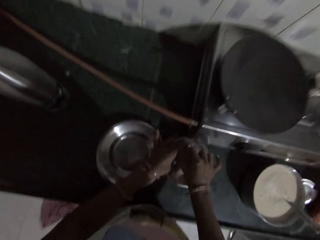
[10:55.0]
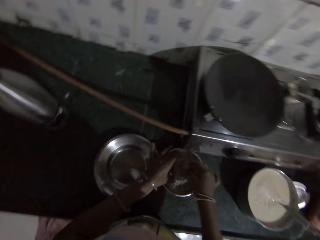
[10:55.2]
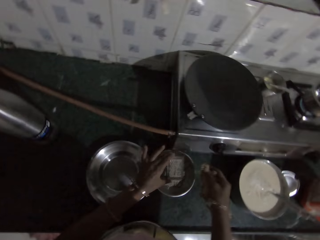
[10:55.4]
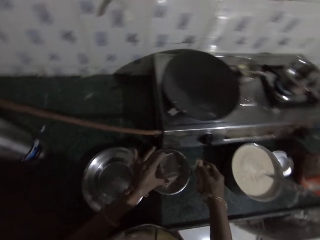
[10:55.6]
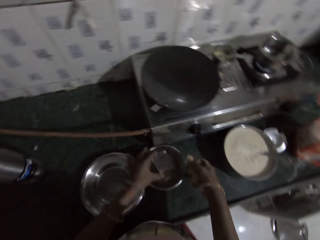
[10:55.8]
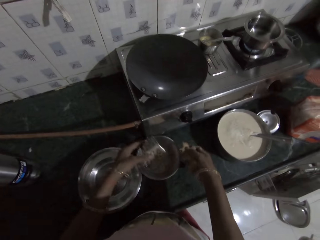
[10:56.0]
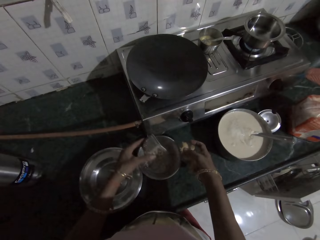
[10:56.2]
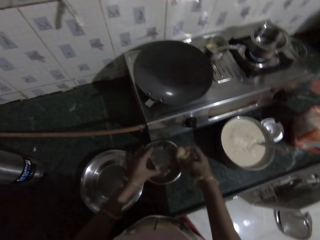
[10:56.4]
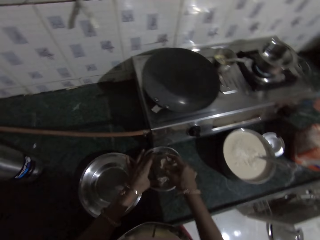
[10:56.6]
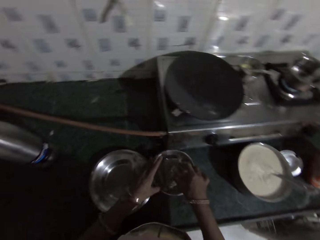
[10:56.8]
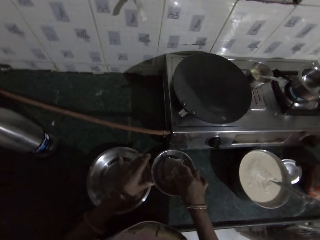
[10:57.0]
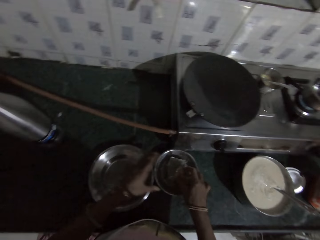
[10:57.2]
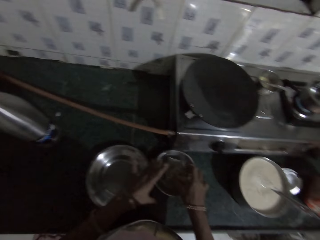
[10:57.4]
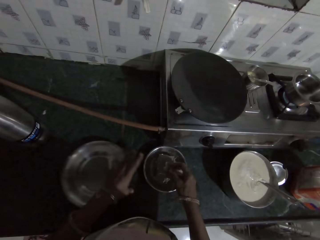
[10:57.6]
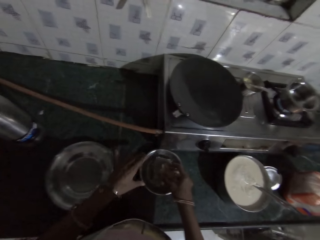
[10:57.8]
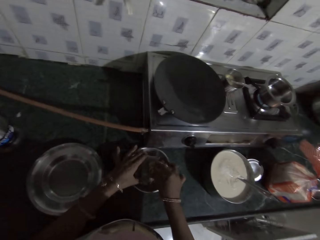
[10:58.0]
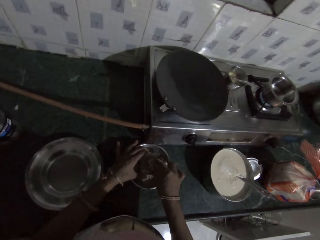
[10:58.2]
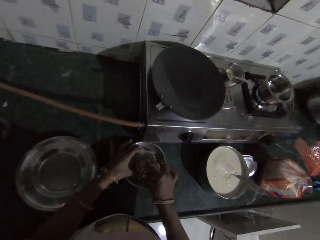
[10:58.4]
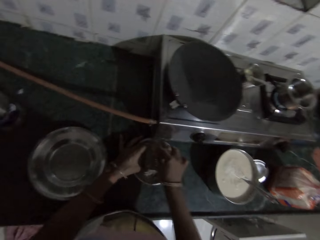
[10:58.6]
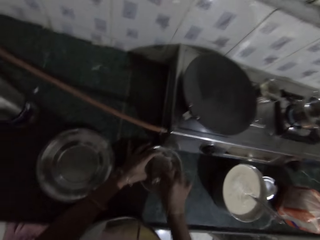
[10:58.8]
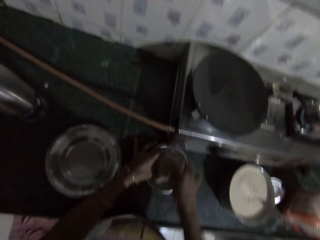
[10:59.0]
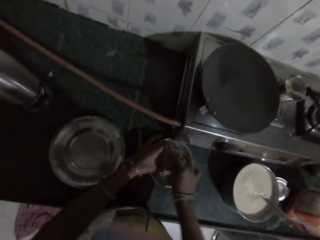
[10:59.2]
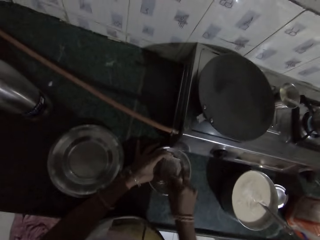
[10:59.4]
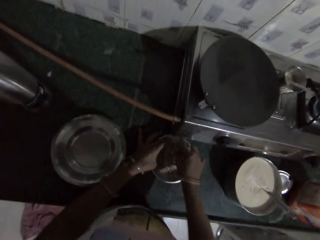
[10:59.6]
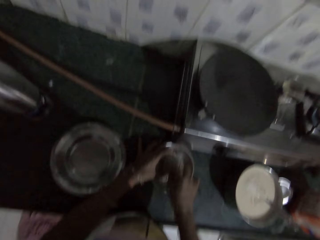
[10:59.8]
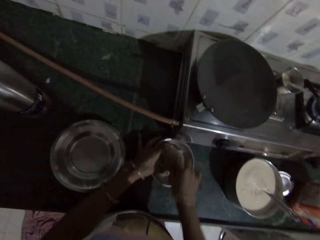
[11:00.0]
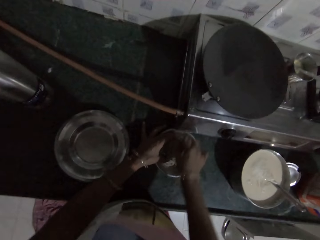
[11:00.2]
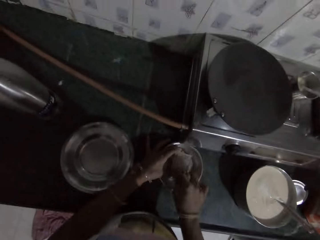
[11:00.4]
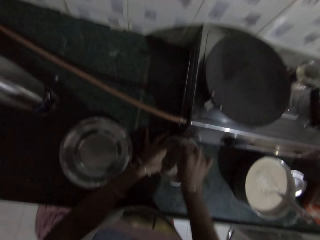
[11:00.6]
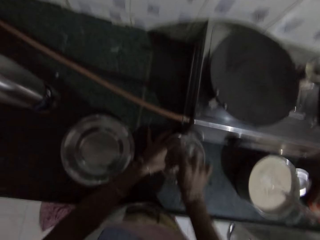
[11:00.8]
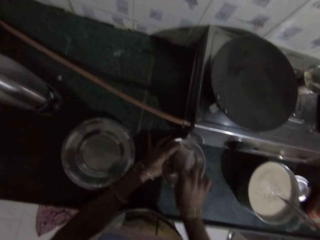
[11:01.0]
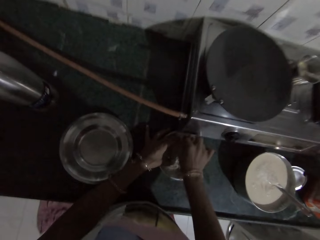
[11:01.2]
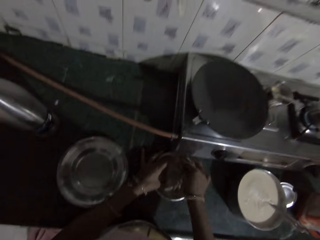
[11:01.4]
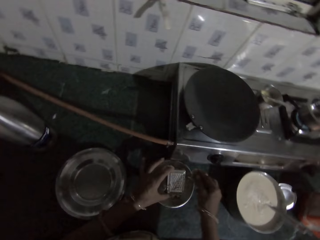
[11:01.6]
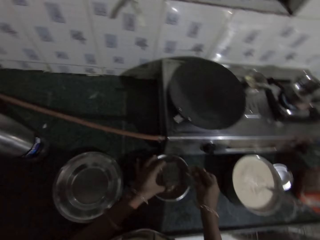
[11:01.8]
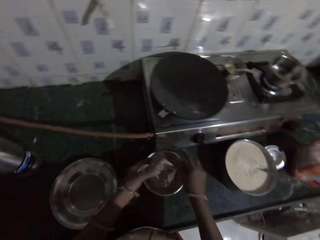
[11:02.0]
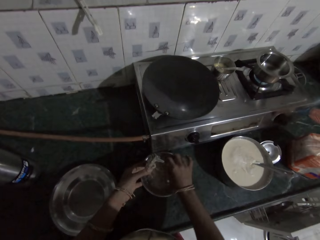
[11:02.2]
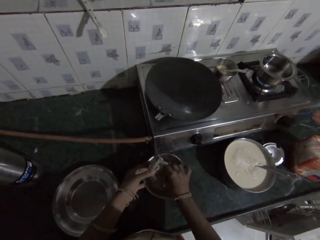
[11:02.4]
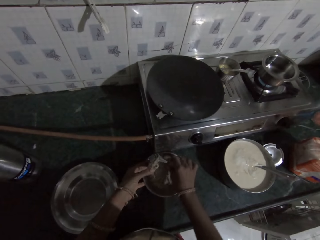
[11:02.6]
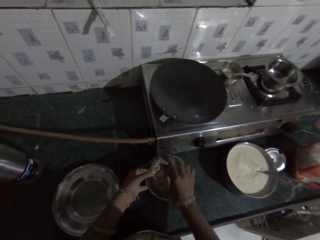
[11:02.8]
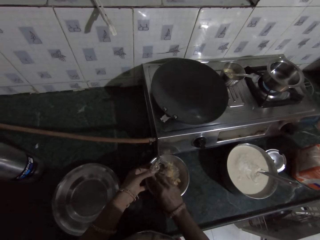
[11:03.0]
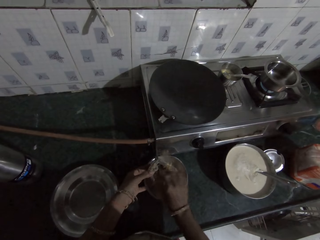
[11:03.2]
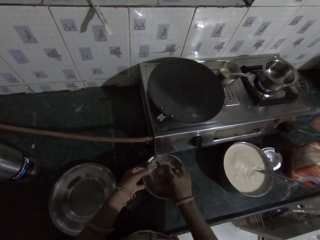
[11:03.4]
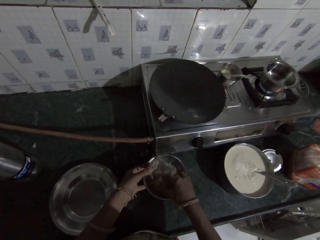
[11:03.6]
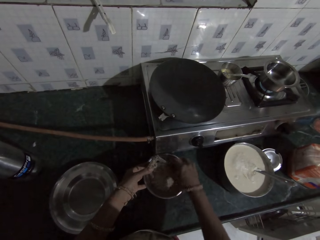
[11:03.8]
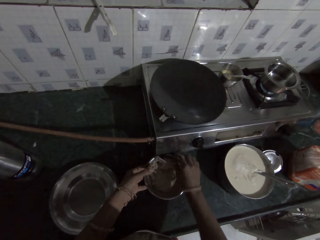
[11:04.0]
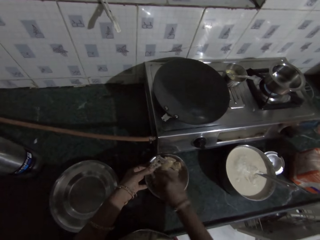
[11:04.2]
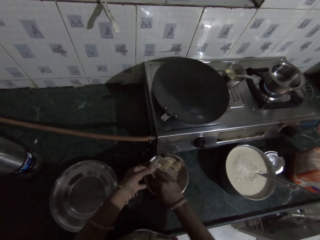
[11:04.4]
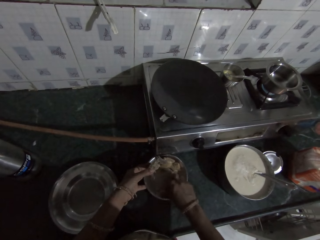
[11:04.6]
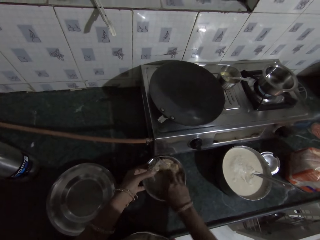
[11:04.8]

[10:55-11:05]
The camera wearer taps the grater in her left hand on the bowl on the kitchen countertop. She drops the grater in her left hand in the bowl on the kitchen countertop. She moves a plate on the kitchen countertop with her left hand. She grates the ginger in her right hand on the grater in her left hand. She taps the grater in her left hand on the bowl on the kitchen countertop. She scoops the ginger from the bowl on the countertop with her right hand.

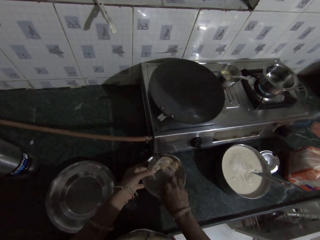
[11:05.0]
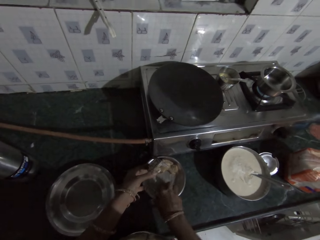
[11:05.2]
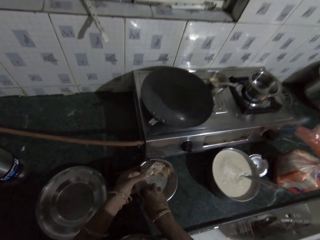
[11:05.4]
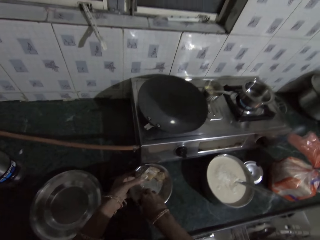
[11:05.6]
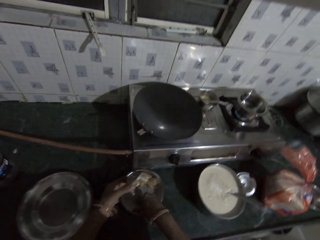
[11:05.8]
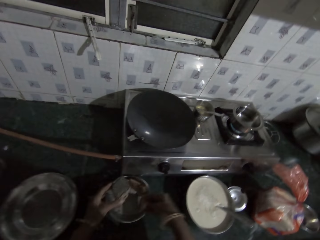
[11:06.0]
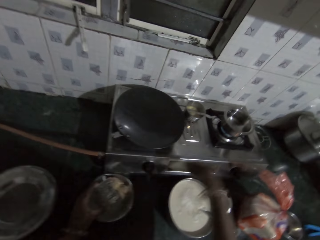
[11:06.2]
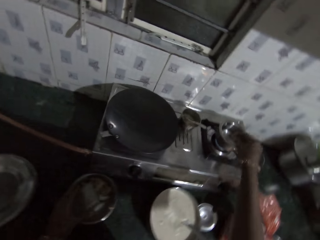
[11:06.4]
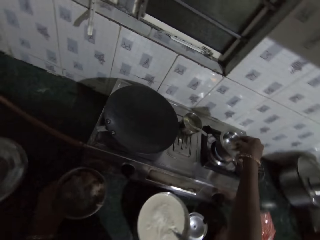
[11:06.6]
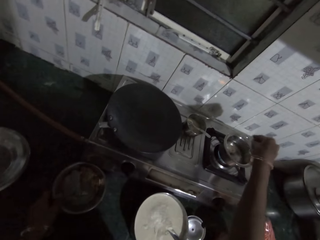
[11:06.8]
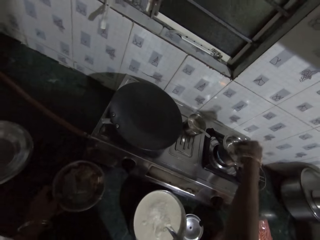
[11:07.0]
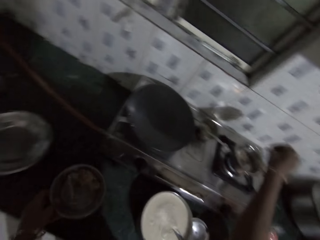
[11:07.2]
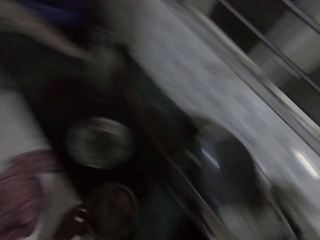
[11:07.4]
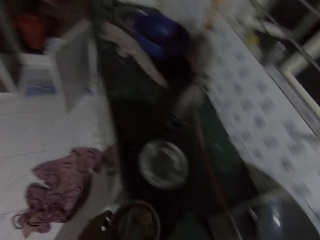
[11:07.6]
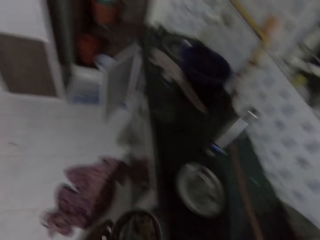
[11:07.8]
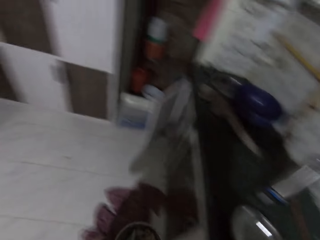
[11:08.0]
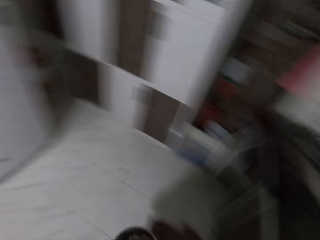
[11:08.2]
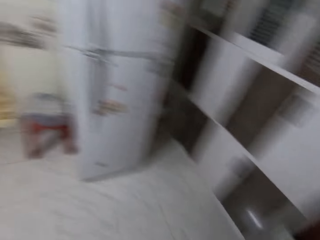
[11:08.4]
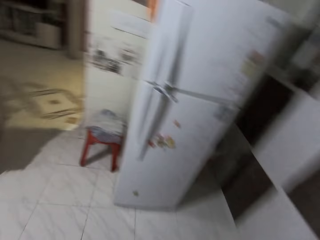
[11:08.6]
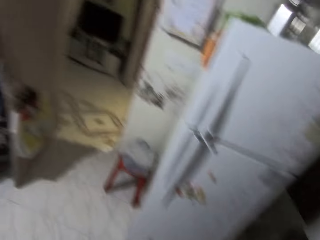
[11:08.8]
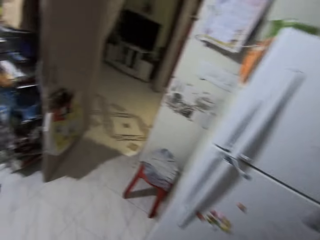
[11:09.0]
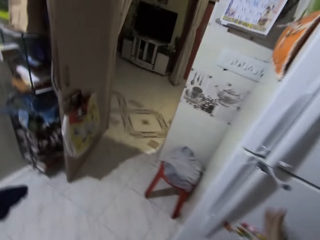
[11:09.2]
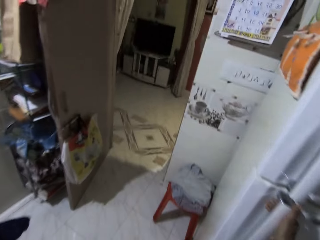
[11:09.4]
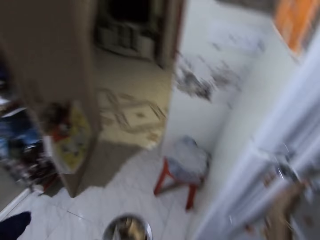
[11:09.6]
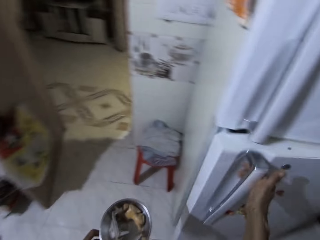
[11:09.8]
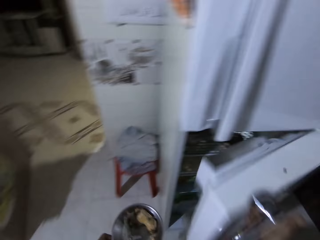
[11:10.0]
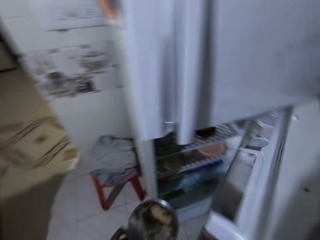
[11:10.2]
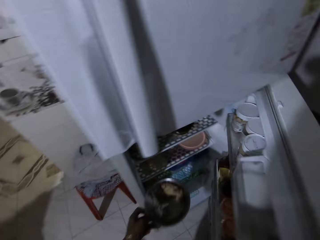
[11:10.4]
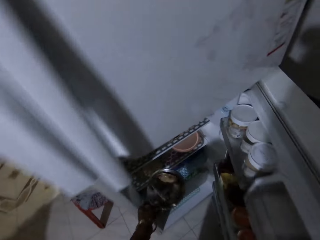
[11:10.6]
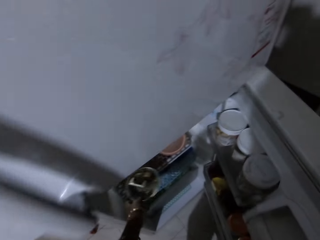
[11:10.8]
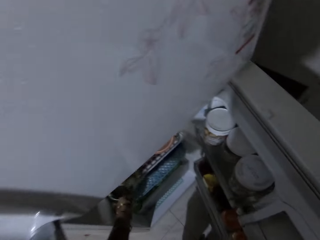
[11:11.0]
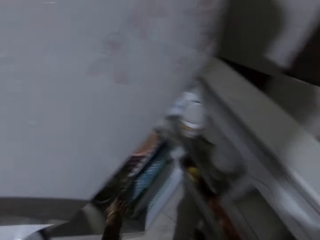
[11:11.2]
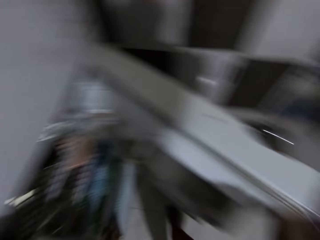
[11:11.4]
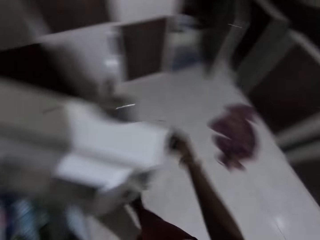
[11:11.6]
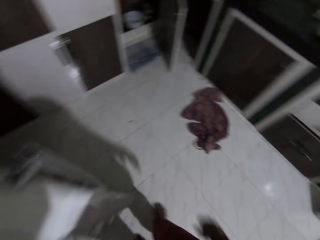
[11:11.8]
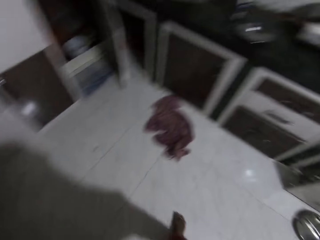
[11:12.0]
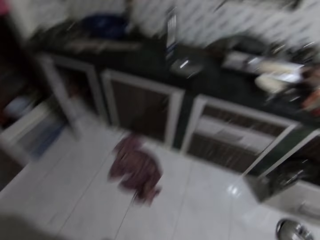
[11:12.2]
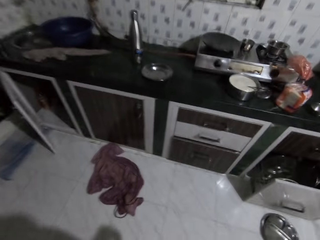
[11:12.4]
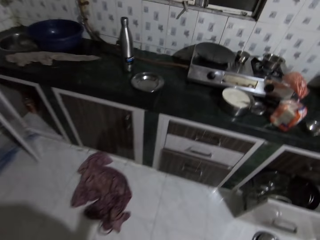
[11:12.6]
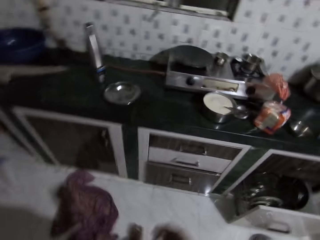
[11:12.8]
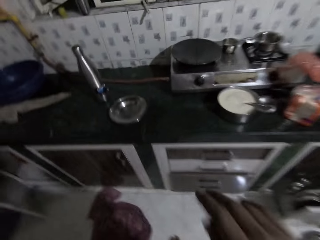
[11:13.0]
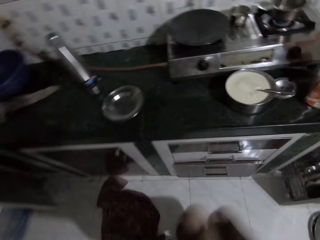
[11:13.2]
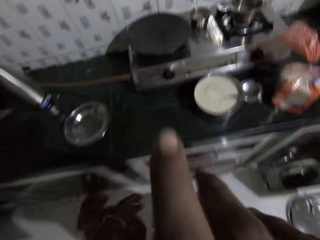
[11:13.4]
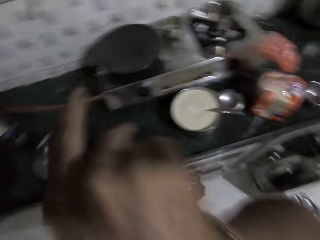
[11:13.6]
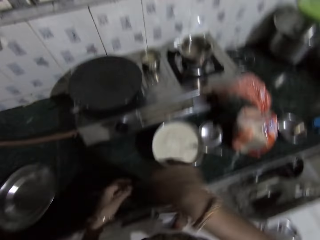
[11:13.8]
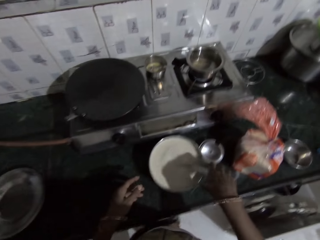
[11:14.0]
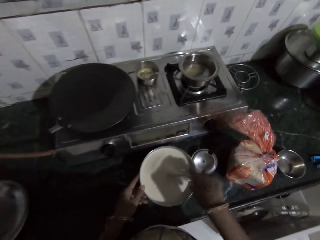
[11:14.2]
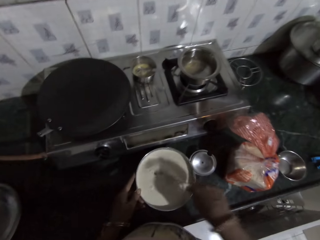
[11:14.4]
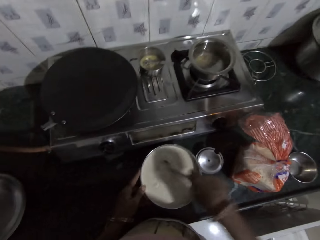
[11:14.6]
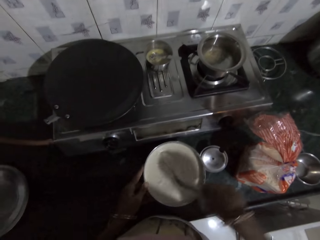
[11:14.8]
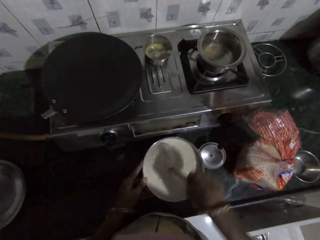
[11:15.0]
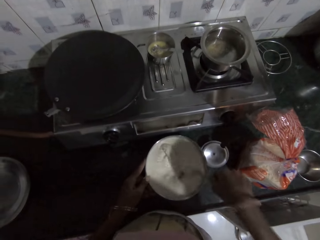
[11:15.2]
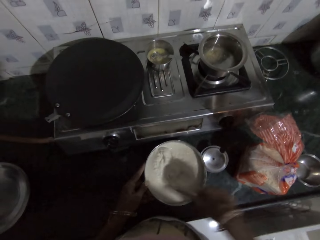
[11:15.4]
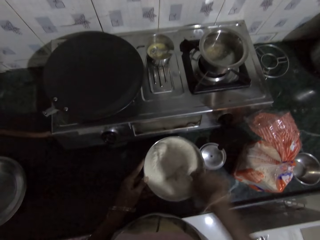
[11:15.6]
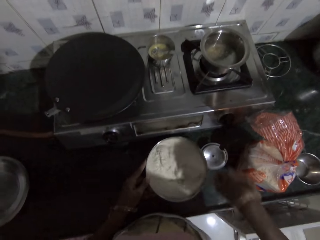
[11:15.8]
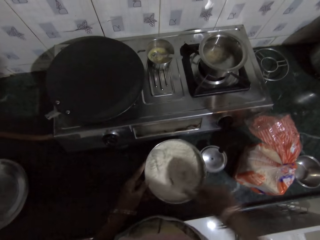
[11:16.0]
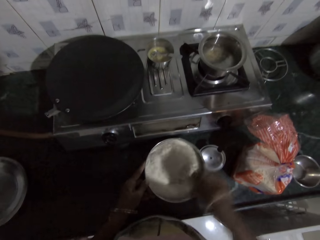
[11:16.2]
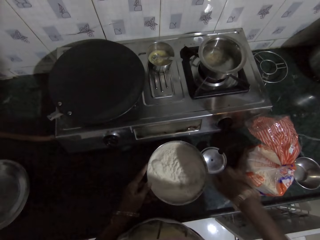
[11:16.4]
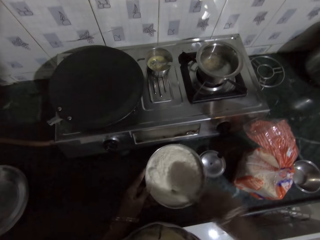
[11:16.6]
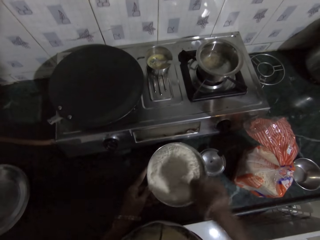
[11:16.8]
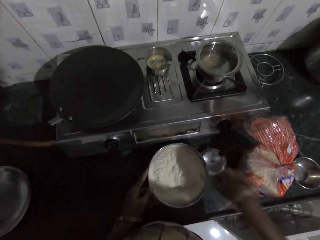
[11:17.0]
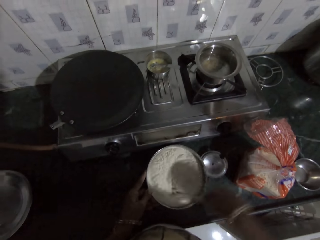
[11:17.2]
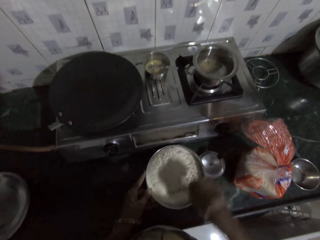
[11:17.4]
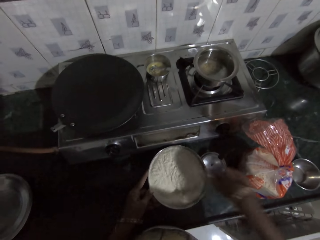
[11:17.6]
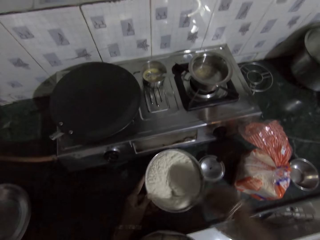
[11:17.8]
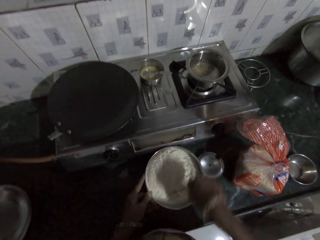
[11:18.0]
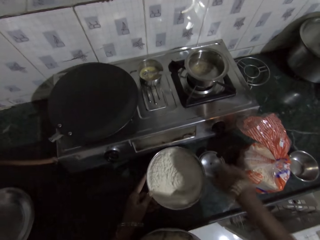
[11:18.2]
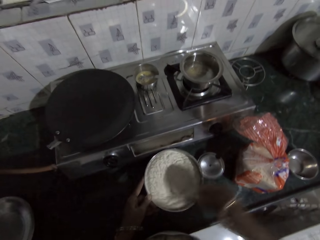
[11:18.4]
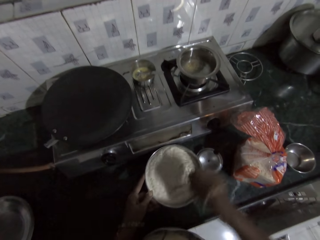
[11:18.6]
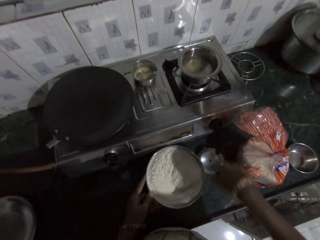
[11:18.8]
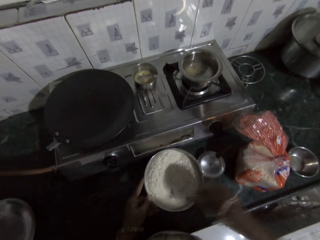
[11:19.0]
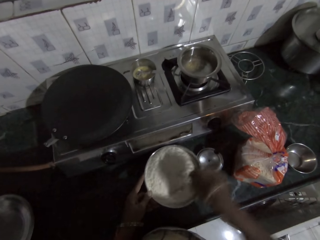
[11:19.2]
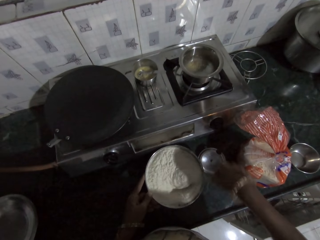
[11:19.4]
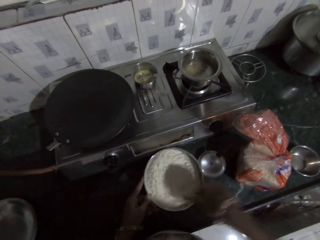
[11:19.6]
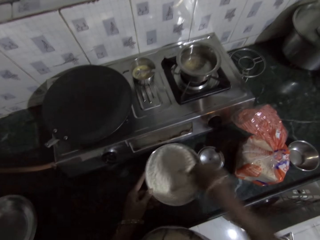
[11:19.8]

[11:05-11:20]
The camera wearer pours the ginger in her right hand in the pot on the gas stove on the kitchen countertop. She picks up the bowl from the kitchen countertop with her left hand. She walks in the house. She opens the fridge with her right hand. She places the bowl in her left hand in the fridge. She closes the fridge with her right hand. She walks in the house. She cleans her face with her right hand. She holds a spoon in the bowl of flour batter on the kitchen countertop with her right hand. She holds the bowl of flour batter on the kitchen countertop with her left hand. She stirs the flour batter with the spoon in her right hand.
